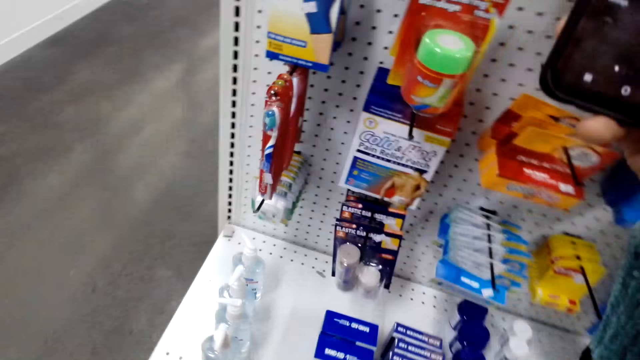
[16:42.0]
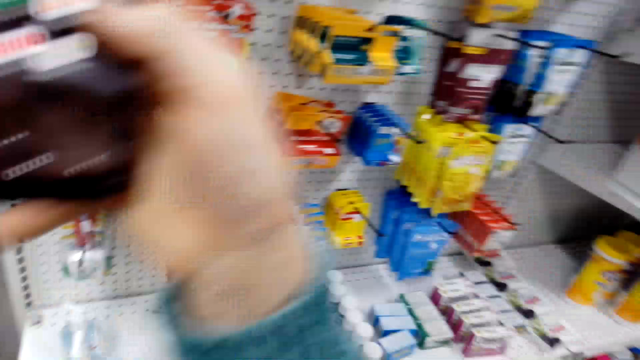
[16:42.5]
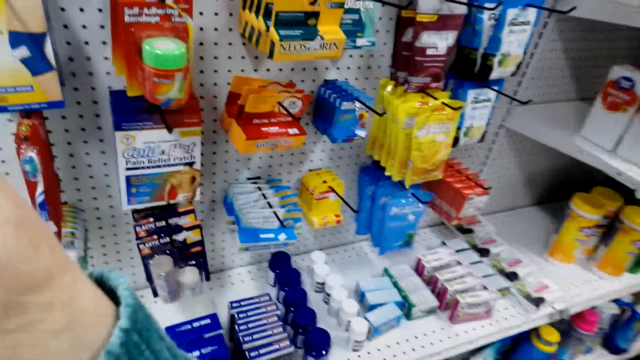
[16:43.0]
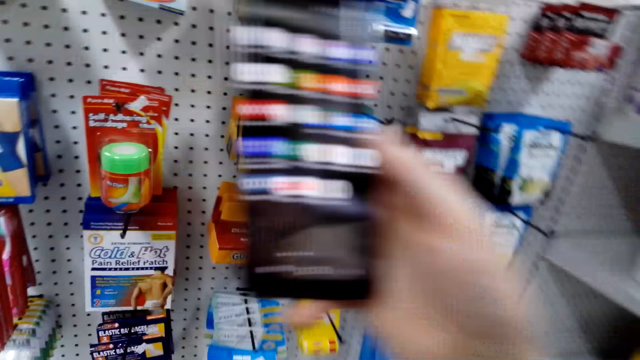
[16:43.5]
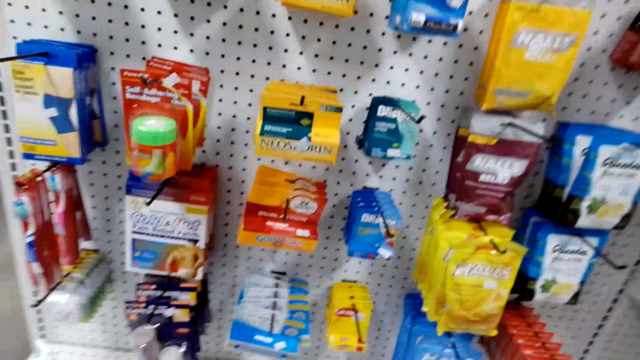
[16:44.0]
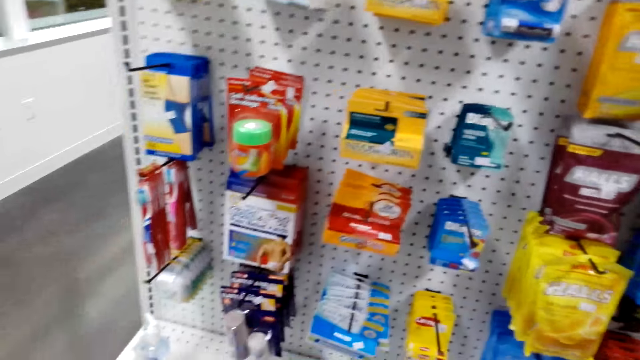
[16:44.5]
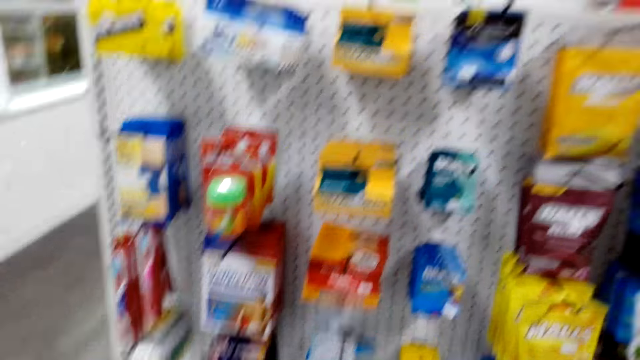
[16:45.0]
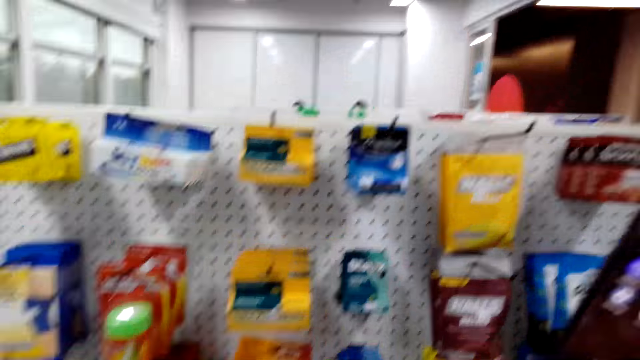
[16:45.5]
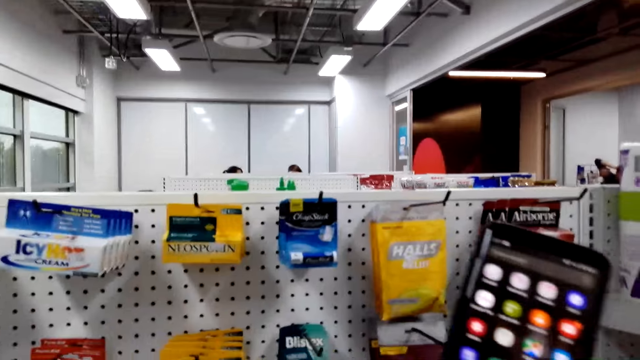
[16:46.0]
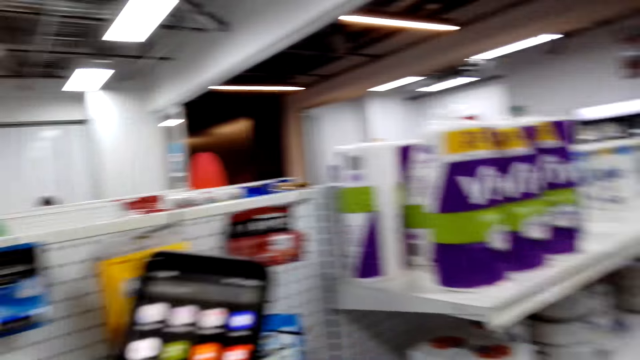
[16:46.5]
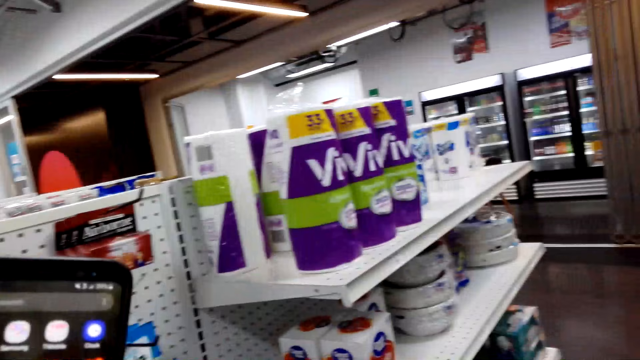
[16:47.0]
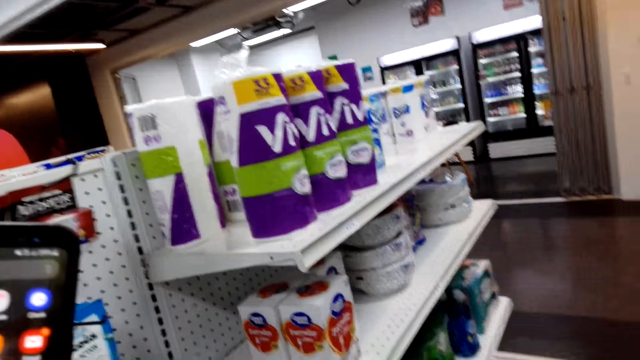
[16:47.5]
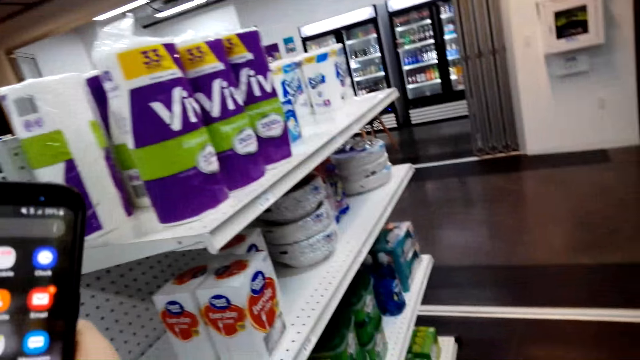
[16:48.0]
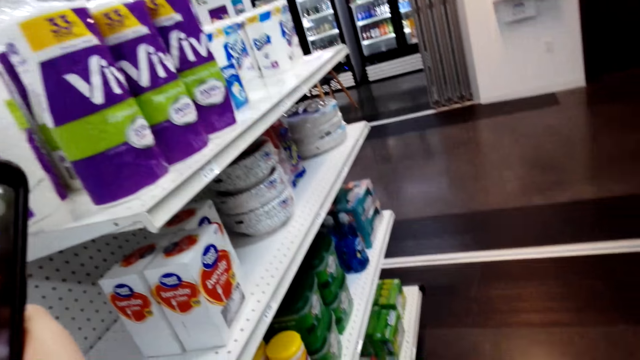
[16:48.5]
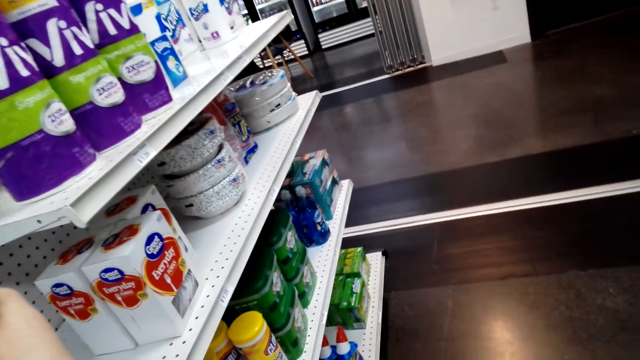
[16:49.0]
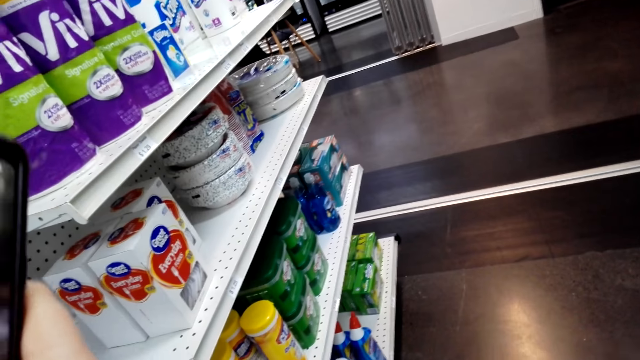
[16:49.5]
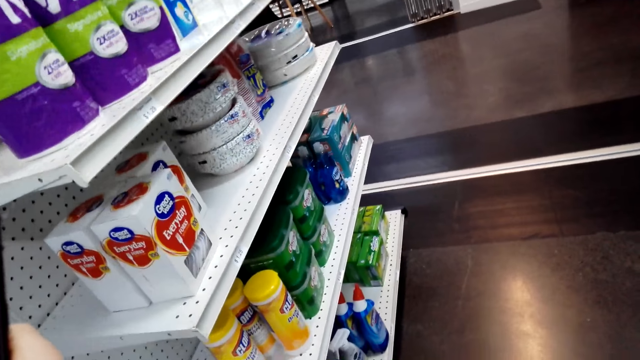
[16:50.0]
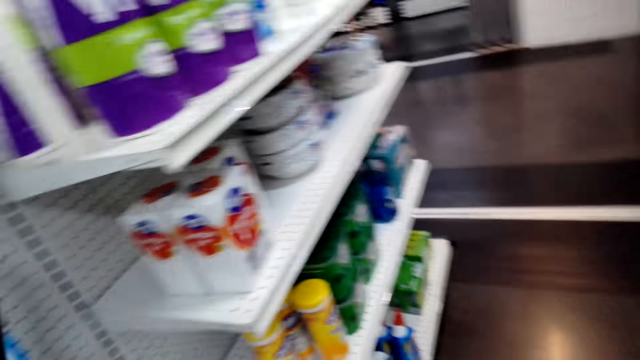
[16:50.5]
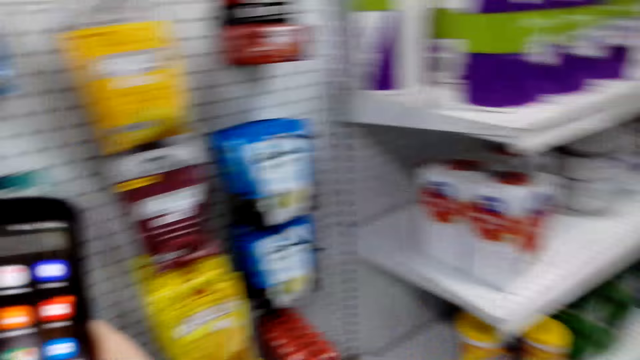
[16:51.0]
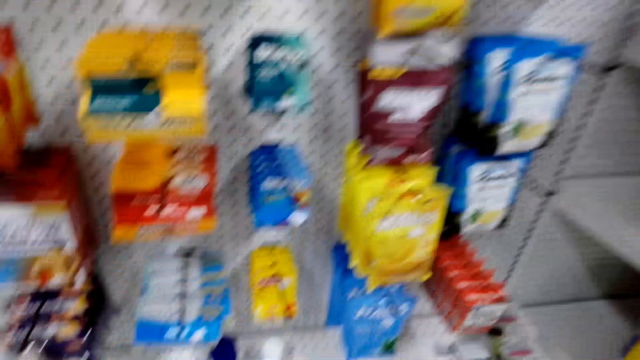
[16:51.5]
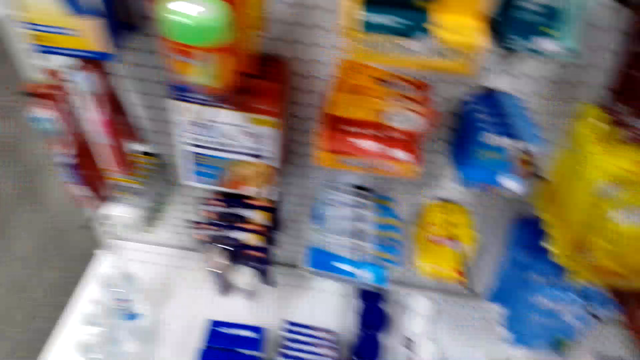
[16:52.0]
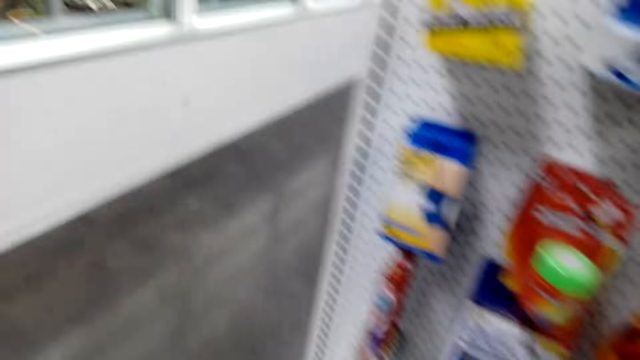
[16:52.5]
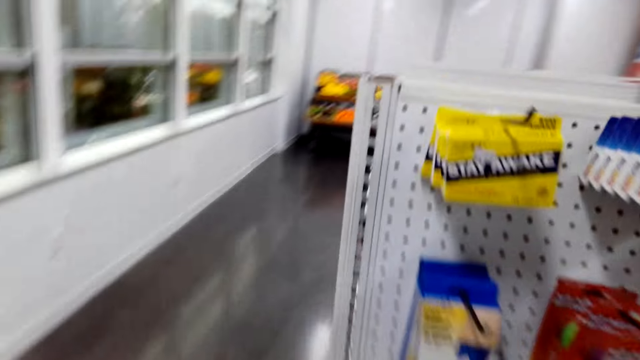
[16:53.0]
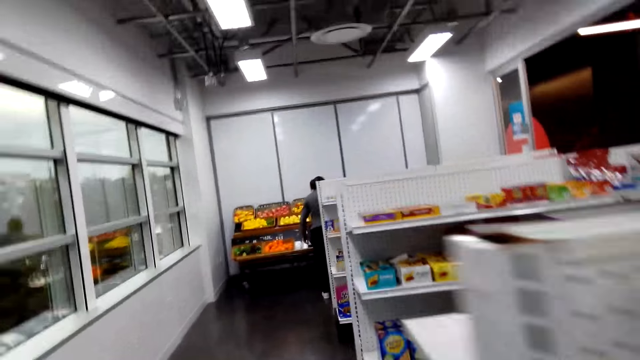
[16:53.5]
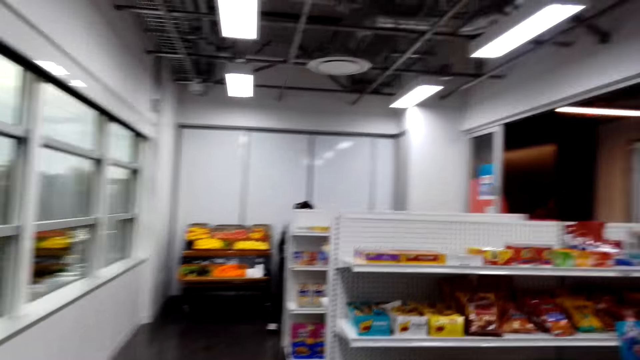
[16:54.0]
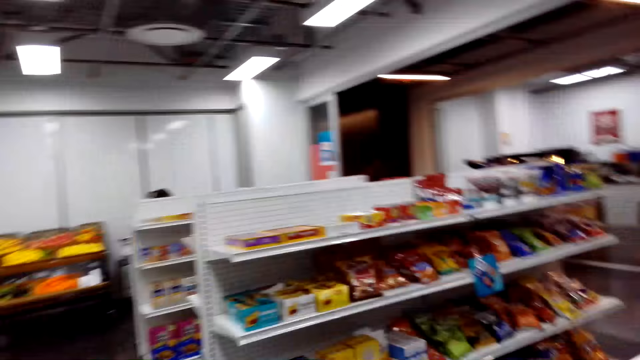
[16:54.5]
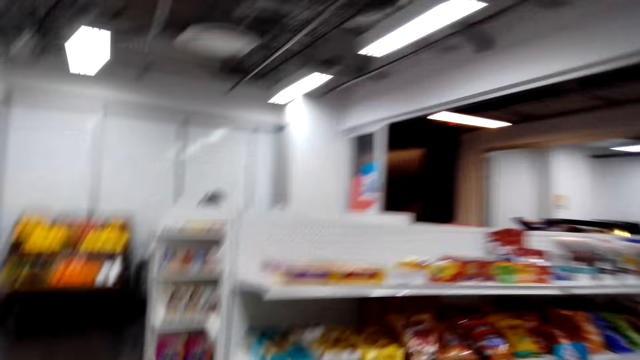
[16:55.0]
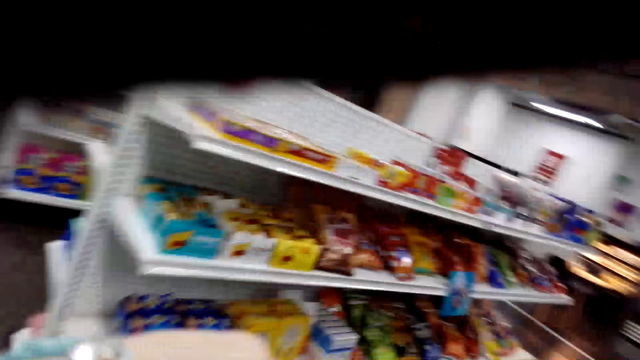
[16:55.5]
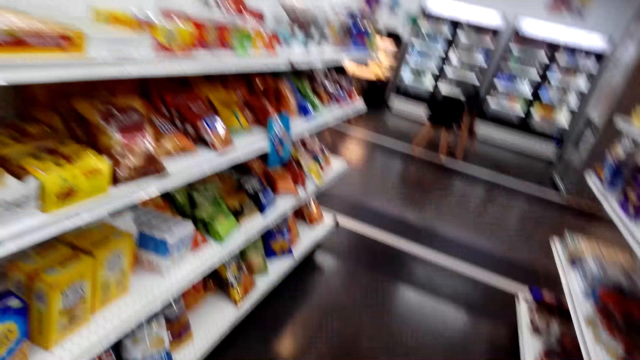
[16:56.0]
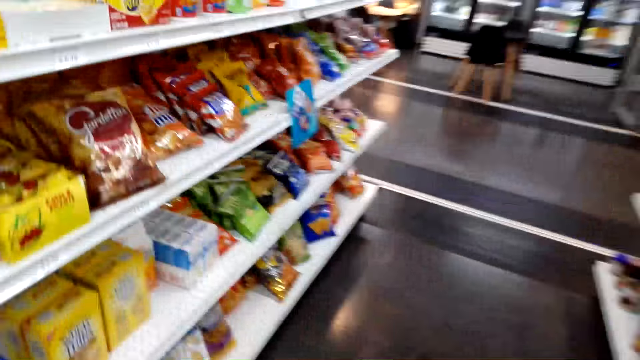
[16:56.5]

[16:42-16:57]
The camera wearer looks at items on the shelf. They use the phone. They walk in the room.

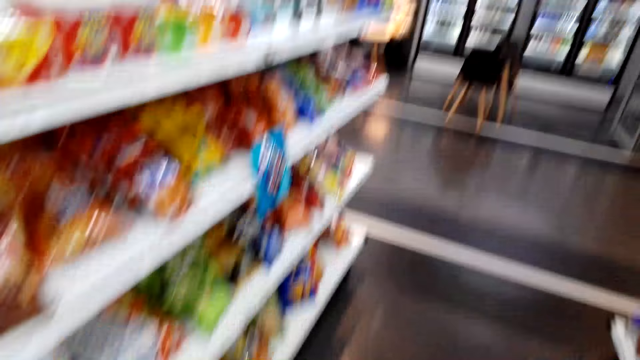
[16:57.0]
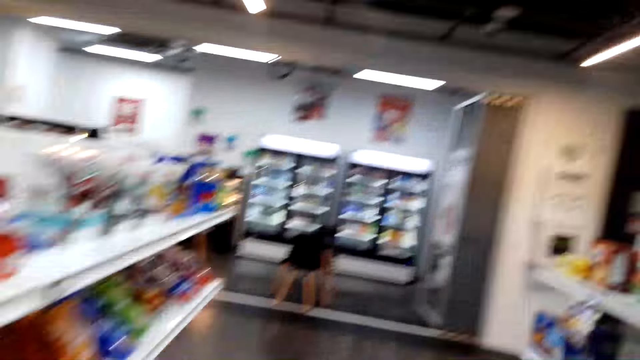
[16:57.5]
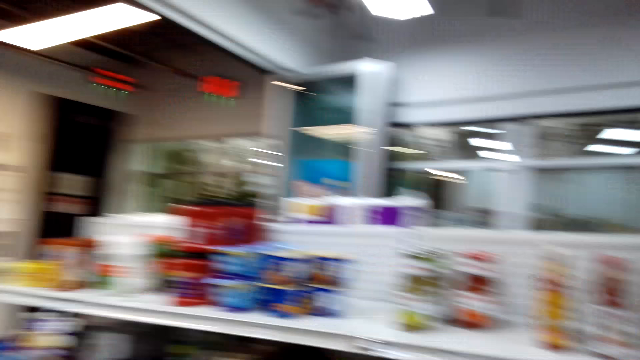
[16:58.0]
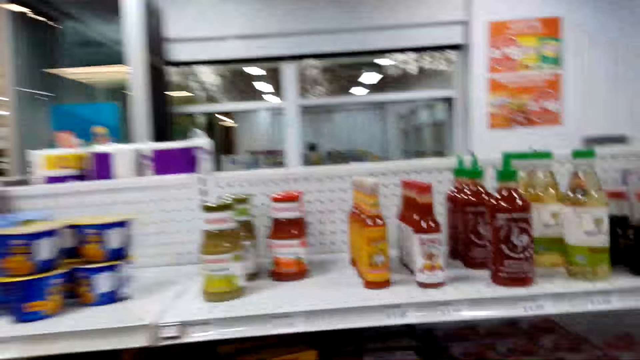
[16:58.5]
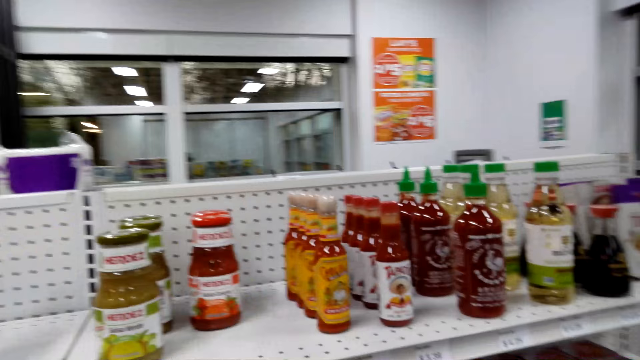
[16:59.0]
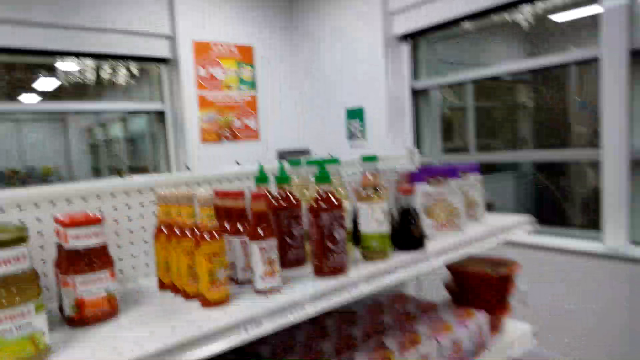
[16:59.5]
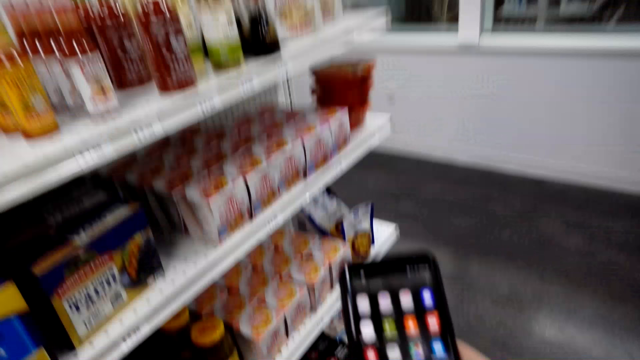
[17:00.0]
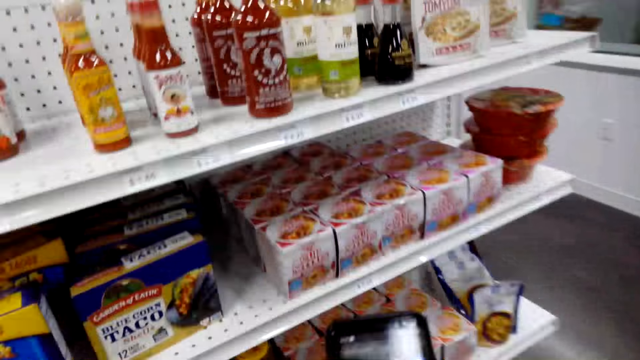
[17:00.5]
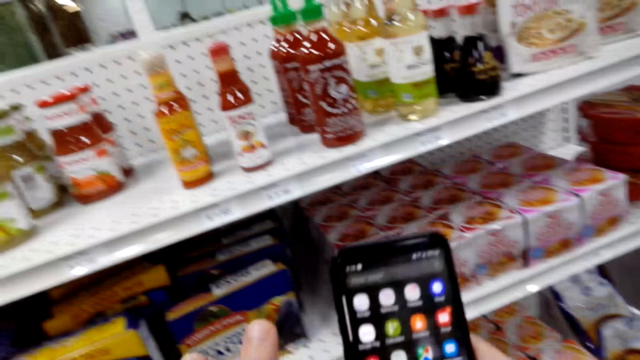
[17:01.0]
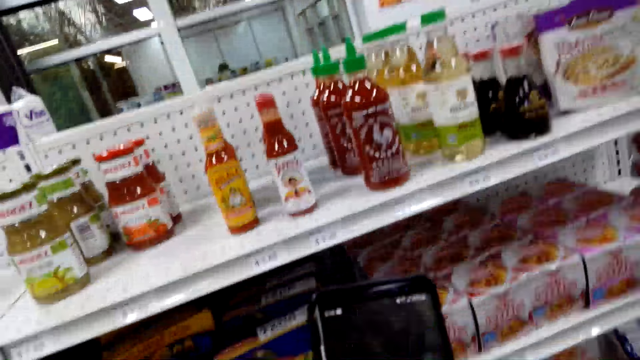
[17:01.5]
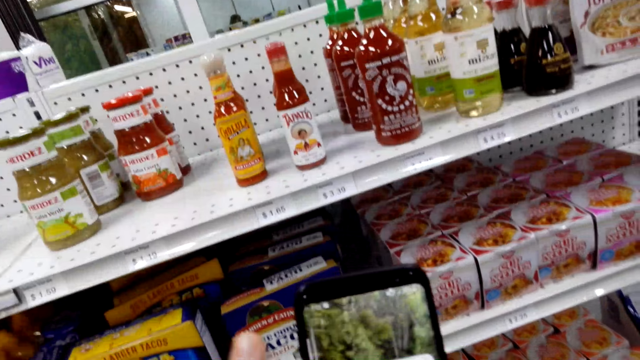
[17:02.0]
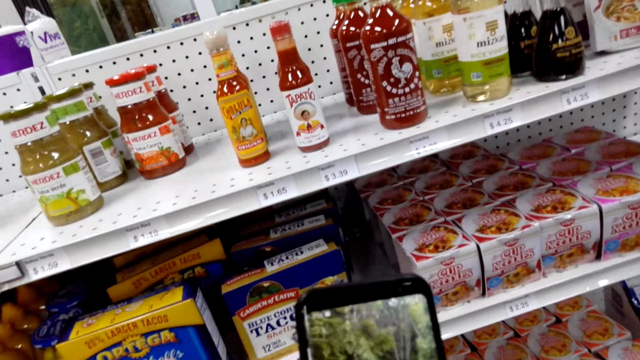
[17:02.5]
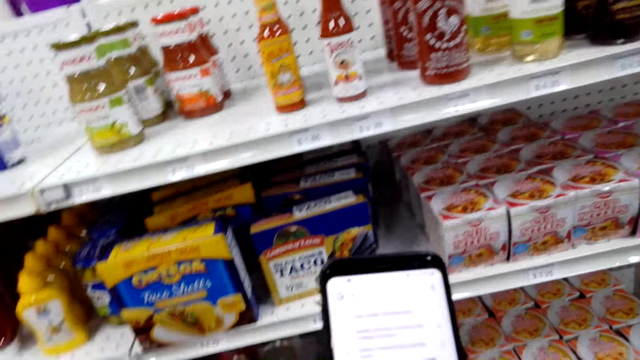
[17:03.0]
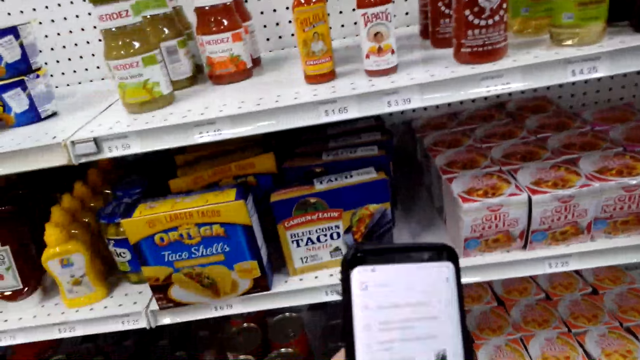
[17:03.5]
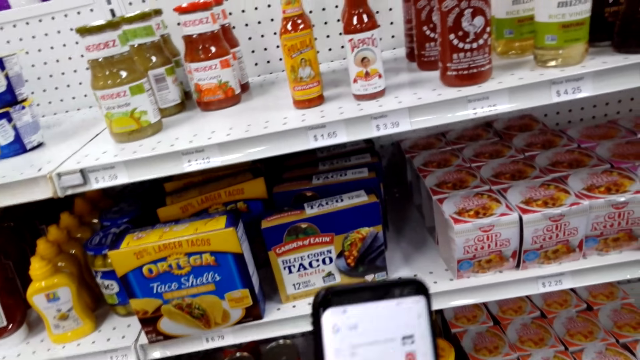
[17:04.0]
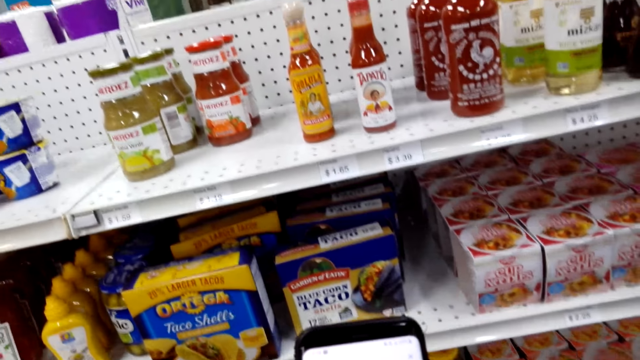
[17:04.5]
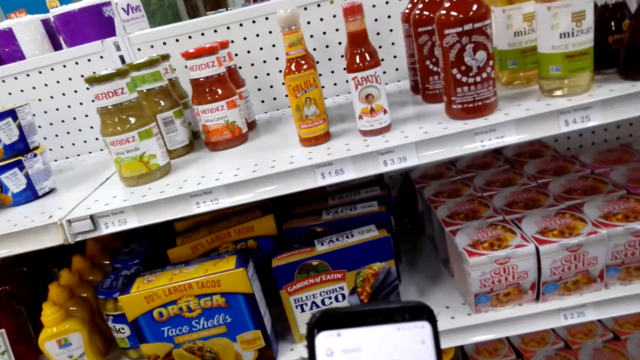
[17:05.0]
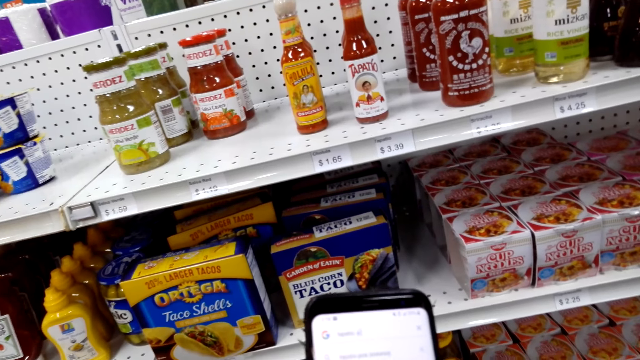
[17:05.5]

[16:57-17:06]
The camera wearer operates a phone.
